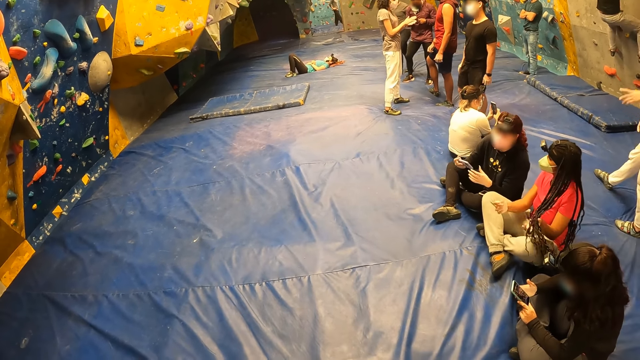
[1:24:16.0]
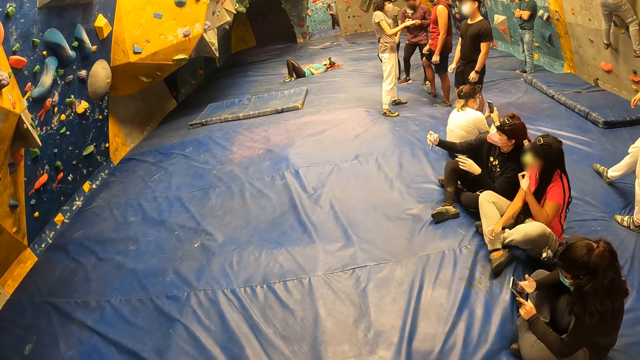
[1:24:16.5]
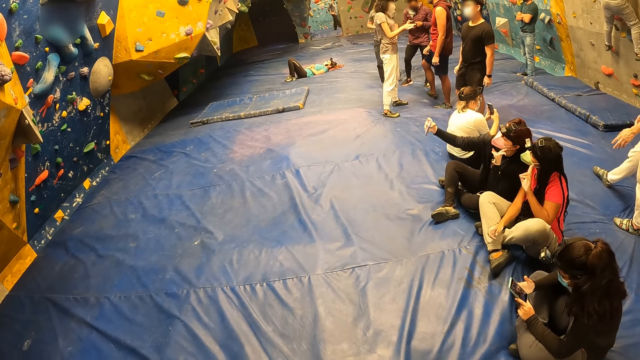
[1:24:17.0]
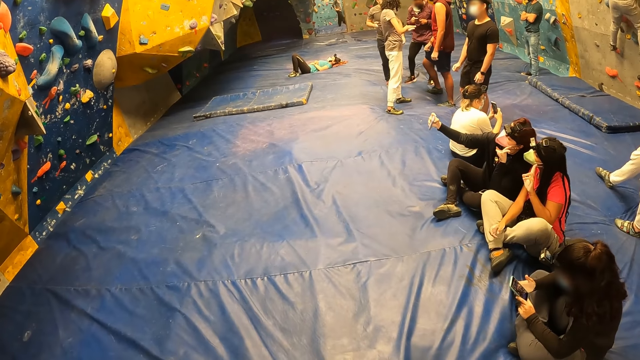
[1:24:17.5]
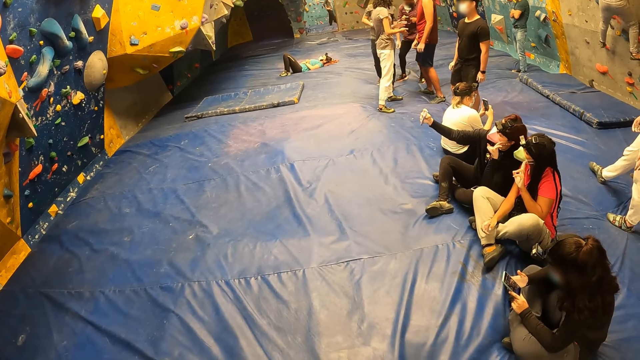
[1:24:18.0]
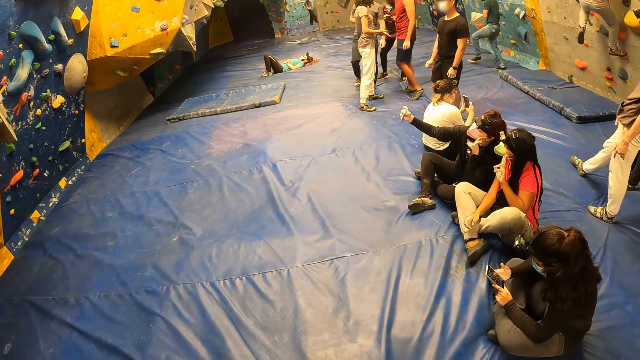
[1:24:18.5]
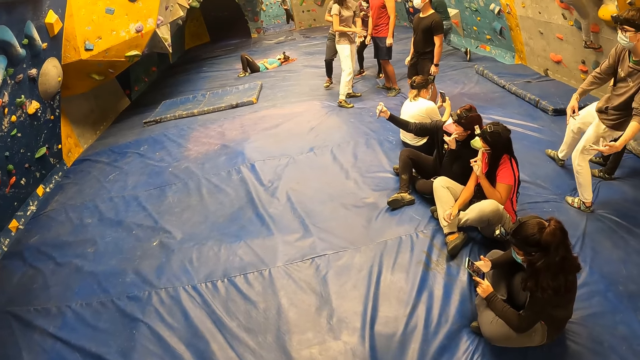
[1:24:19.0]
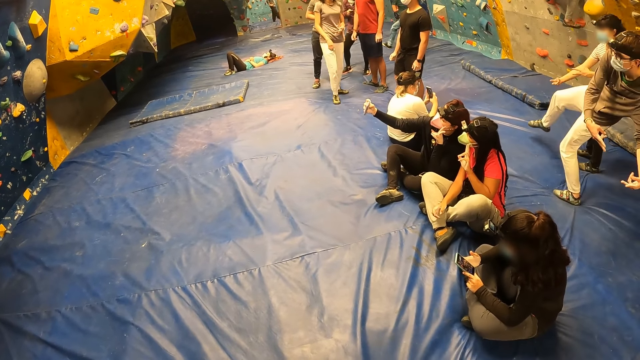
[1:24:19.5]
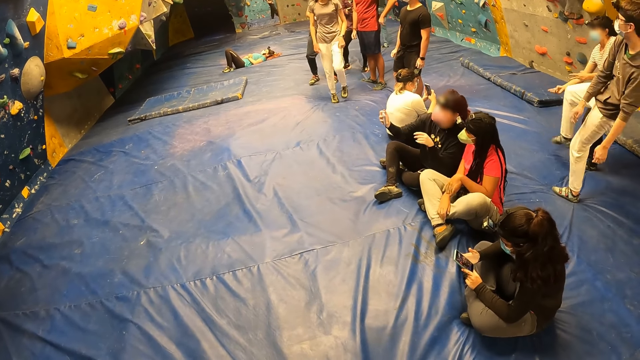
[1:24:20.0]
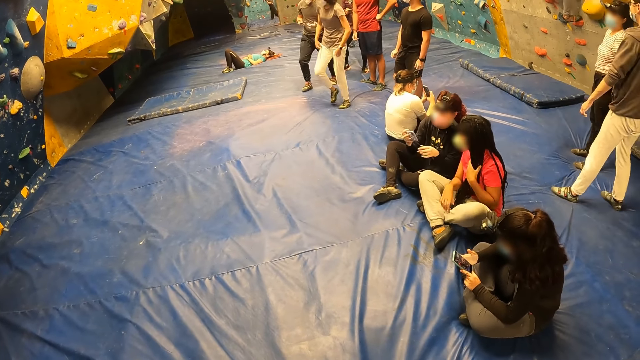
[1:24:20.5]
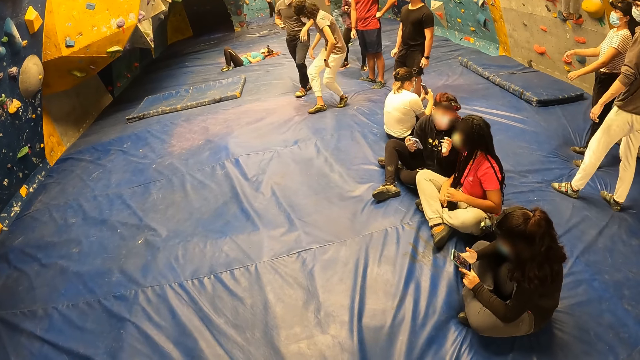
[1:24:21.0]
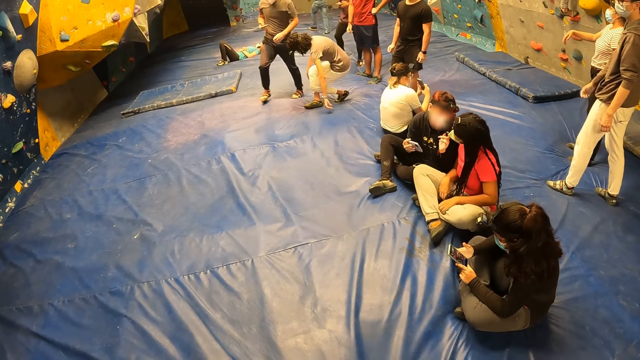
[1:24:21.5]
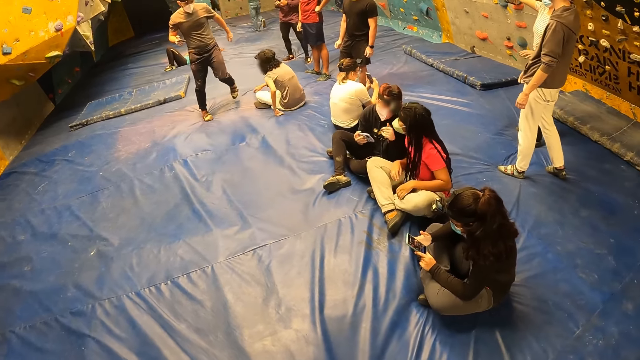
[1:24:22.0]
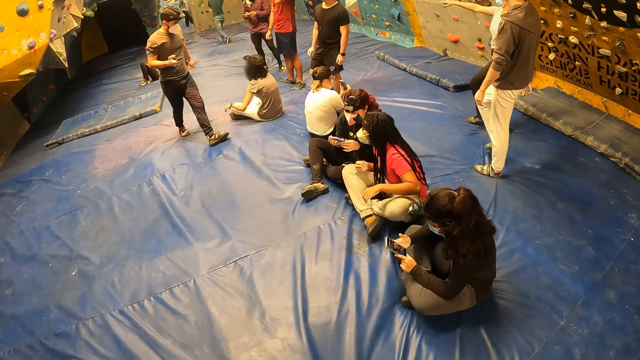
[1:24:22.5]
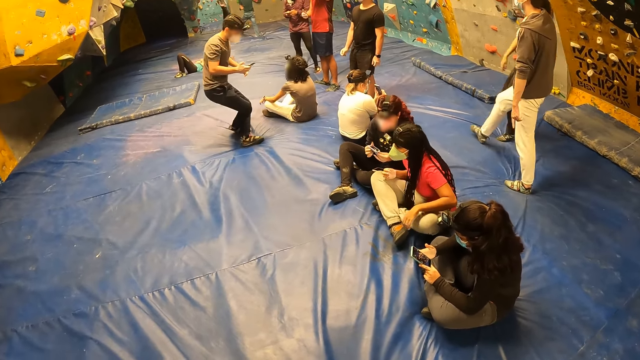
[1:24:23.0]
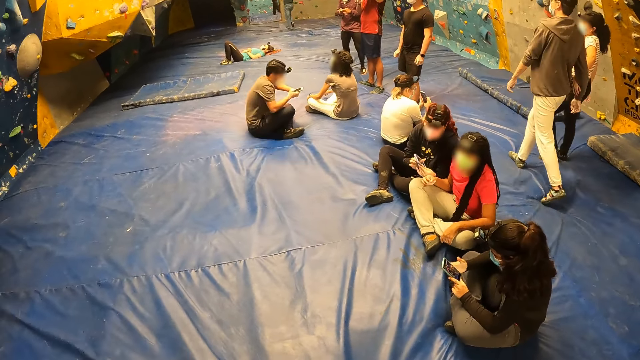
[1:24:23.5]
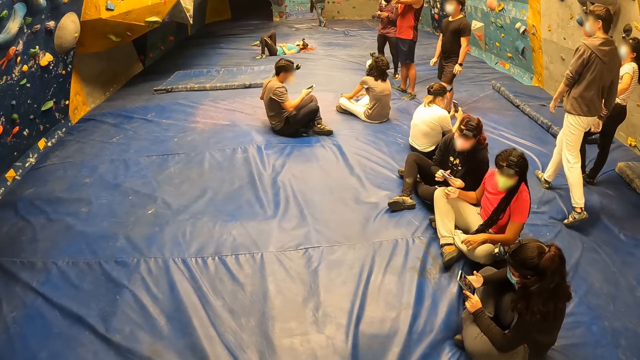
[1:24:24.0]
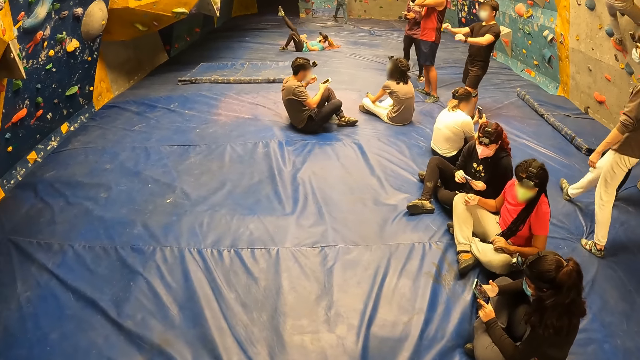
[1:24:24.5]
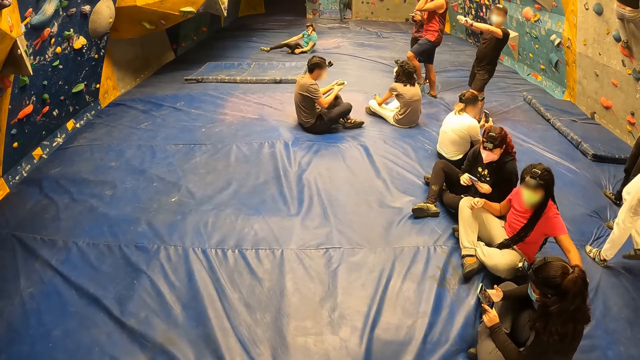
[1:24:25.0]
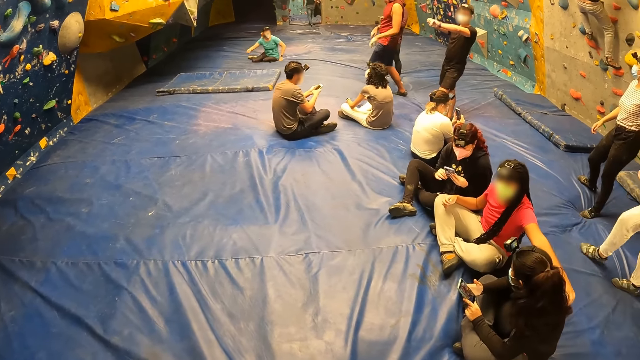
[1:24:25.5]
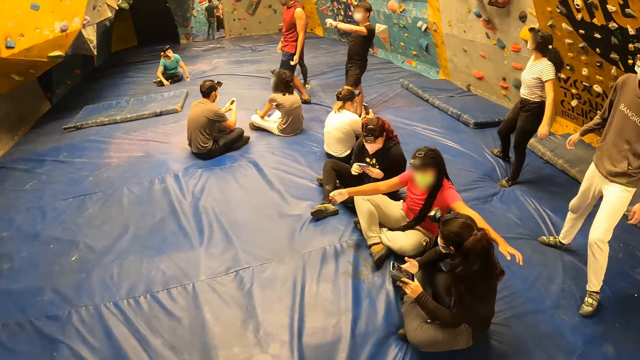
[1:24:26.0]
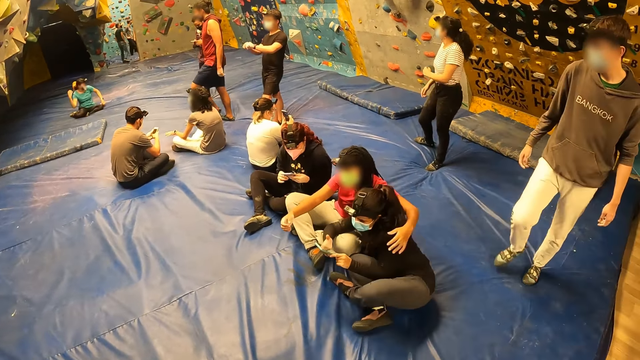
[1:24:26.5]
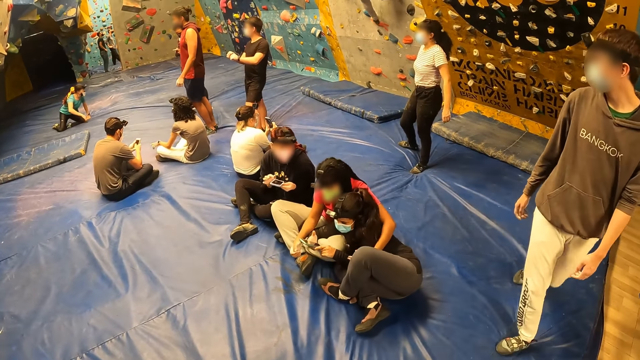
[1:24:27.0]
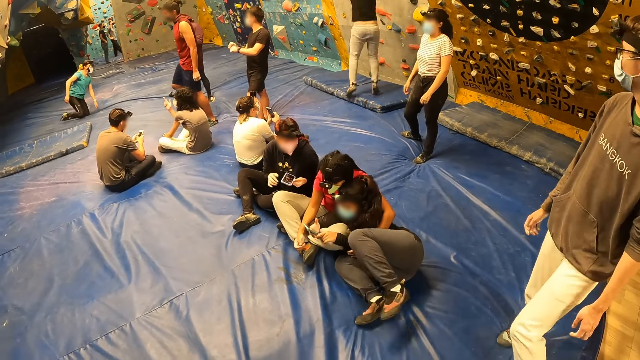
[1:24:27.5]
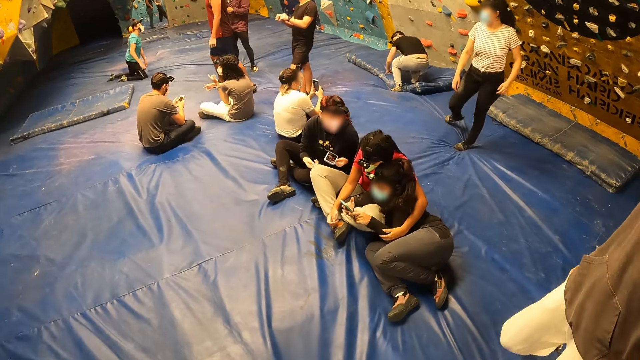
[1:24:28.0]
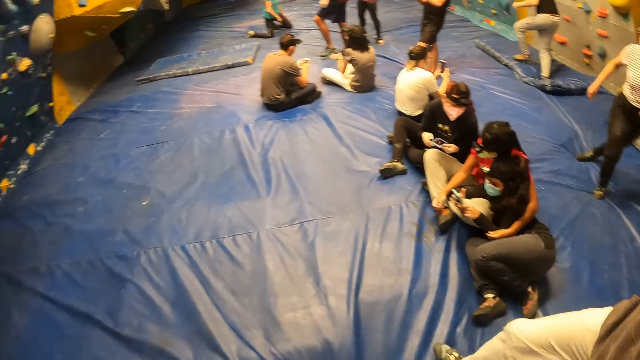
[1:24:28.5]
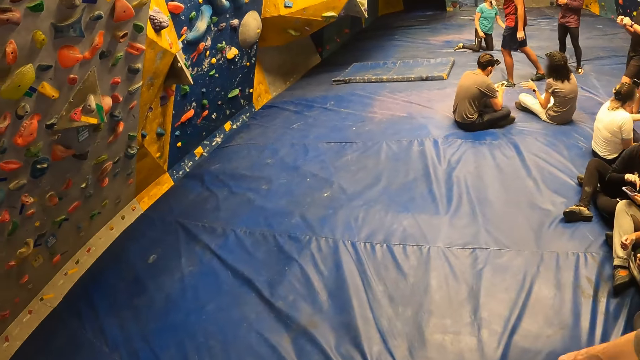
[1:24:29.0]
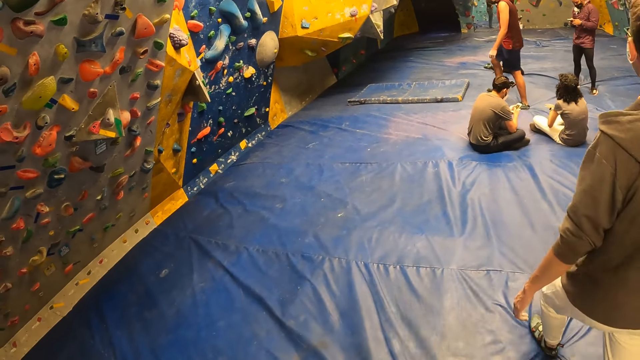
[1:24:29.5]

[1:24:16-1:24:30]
A woman poses for a picture. Another woman poses for a picture with the phone in her right hand. A man poses for a picture. A third woman poses for a picture. The second woman operates the phone with both hands. Another man operates his phone with his right hand, and operates his phone with both hands. The first woman places her left hand on the back of a fourth woman. The first woman cuddles the fourth woman. The first man walks past the camera wearer across the room. A third man drops to the crash pad from the climbing wall.

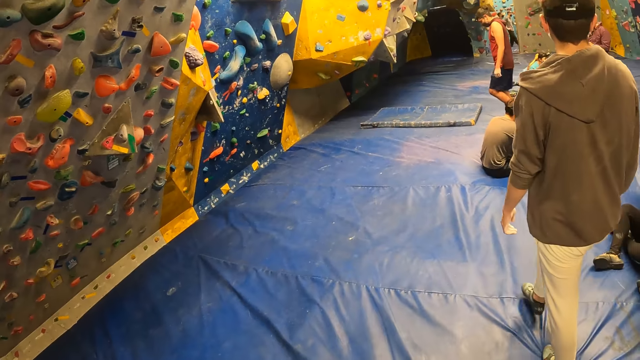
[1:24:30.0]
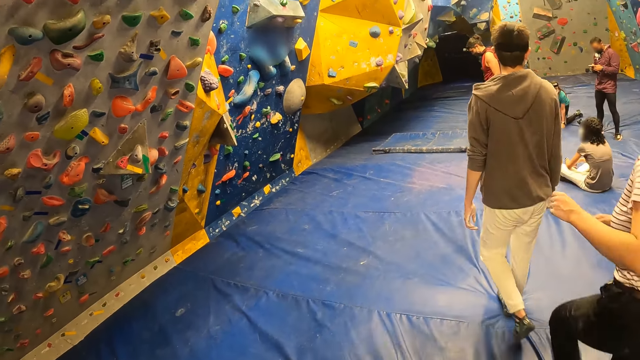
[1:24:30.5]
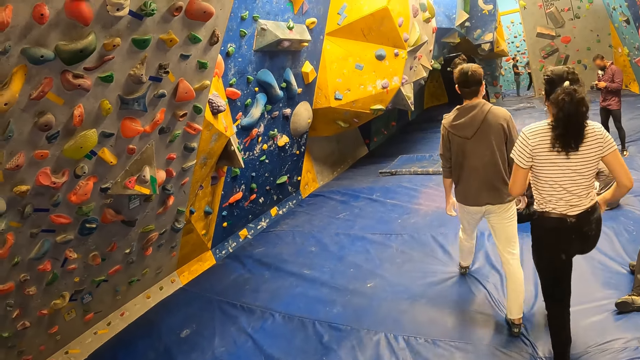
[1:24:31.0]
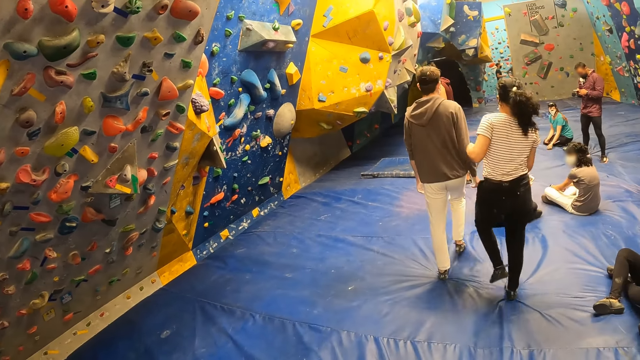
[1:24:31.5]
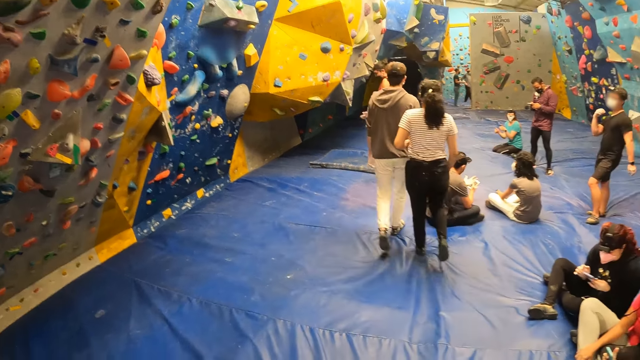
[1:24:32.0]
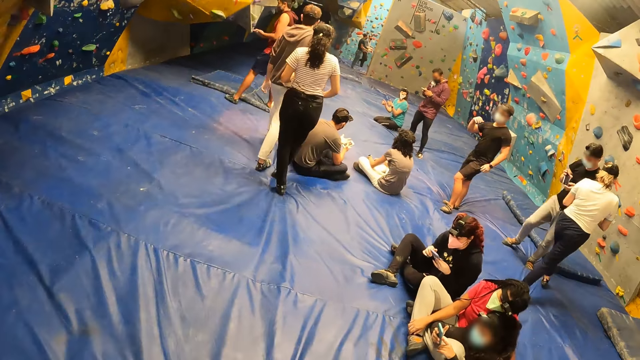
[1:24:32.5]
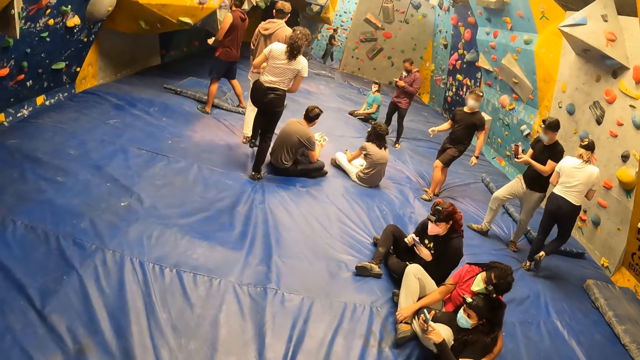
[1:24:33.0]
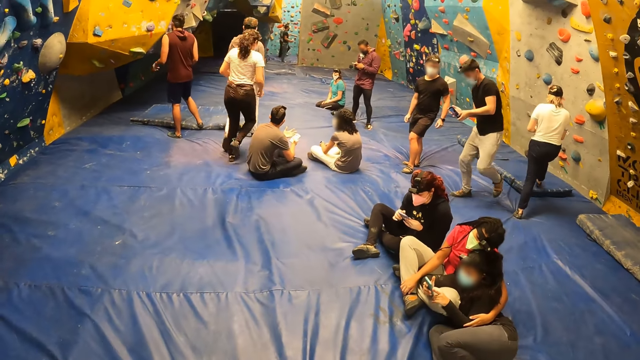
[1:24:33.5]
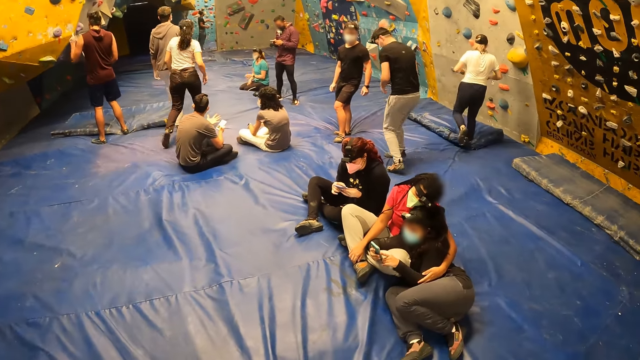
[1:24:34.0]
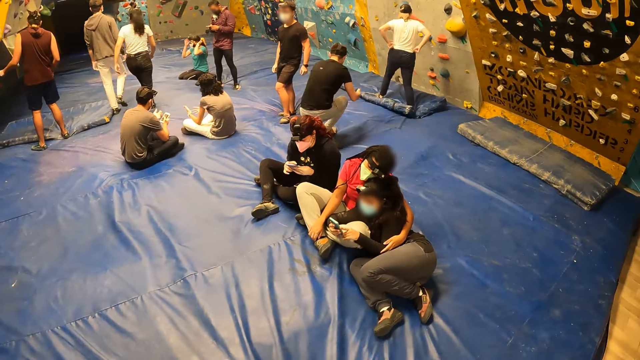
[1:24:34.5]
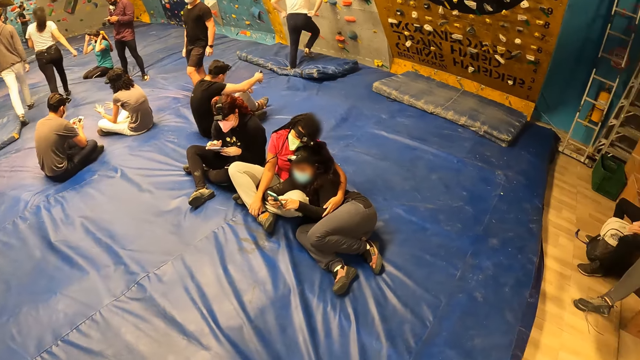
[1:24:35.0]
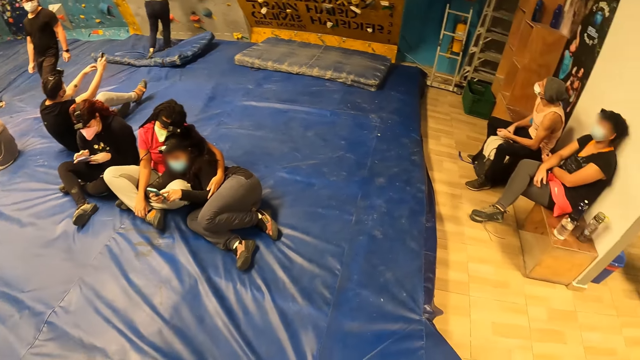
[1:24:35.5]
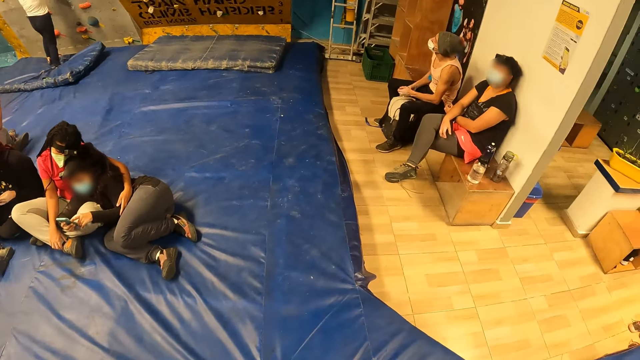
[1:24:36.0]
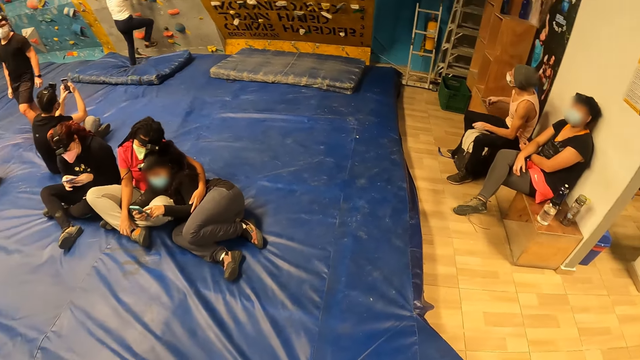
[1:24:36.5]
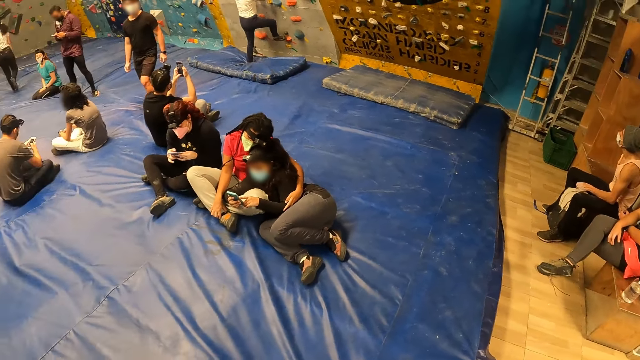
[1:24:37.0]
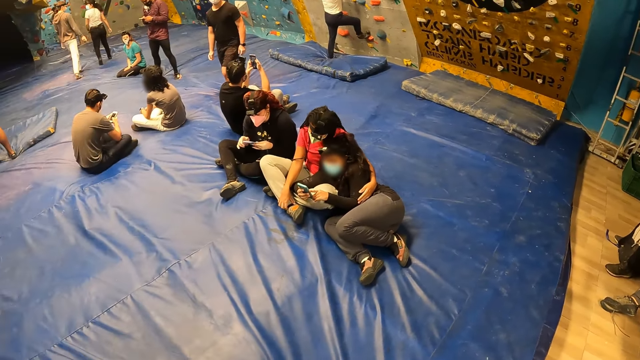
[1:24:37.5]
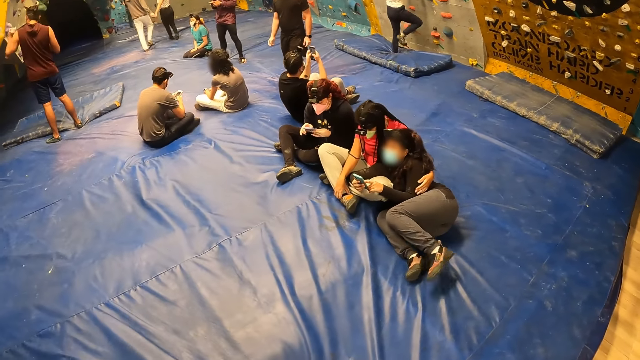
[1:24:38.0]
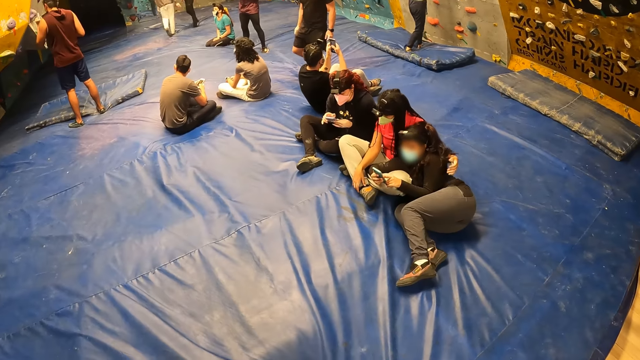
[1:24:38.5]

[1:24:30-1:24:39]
A woman walks past the camera wearer across the room. A man takes a video with a phone in both hands. Another woman climbs a wall with both hands.
